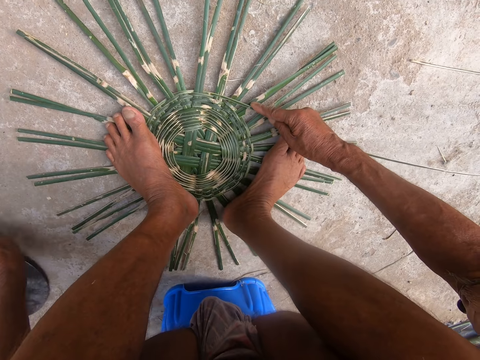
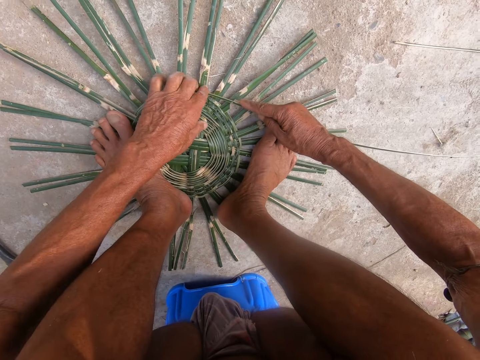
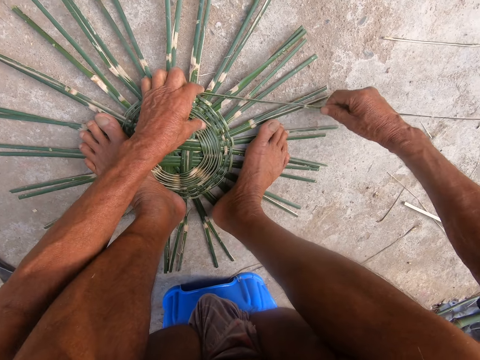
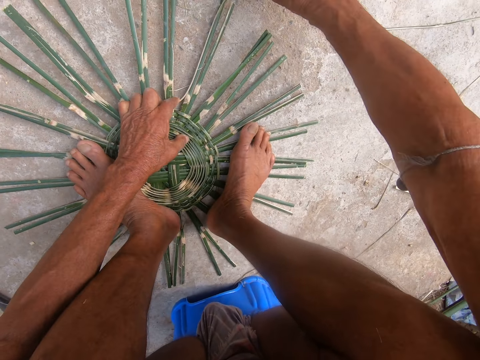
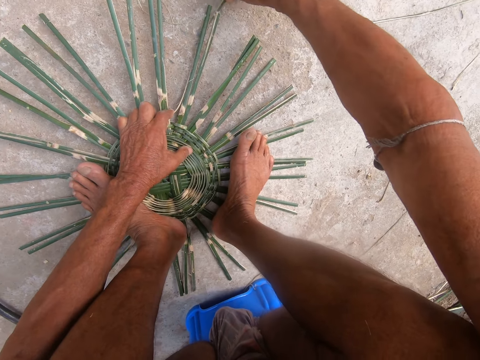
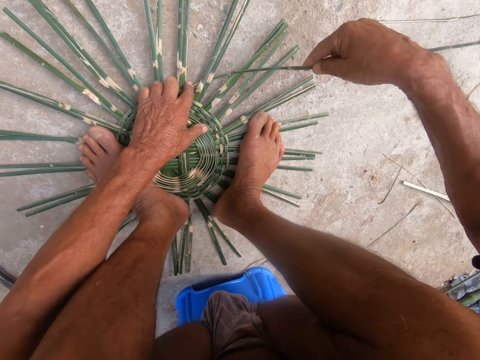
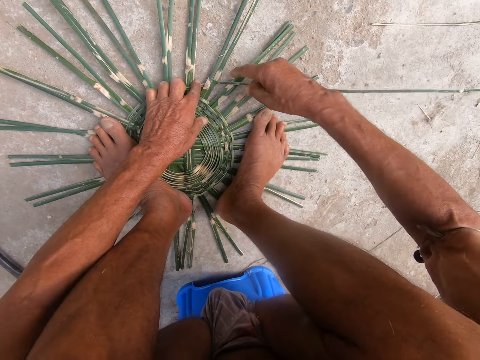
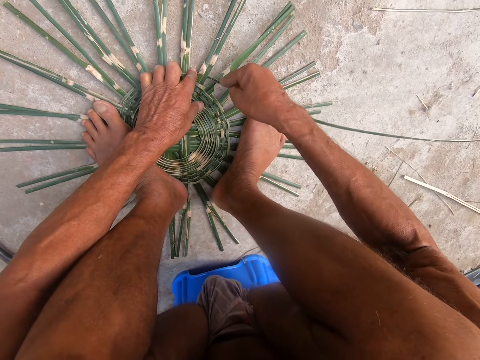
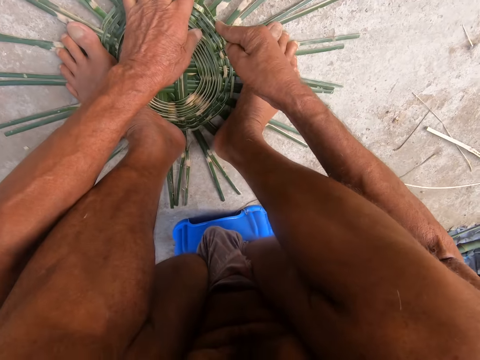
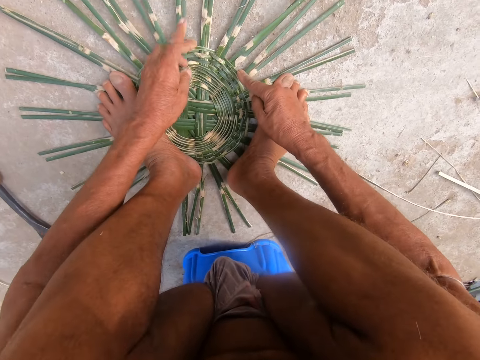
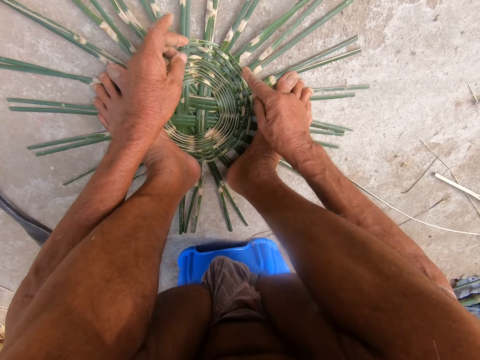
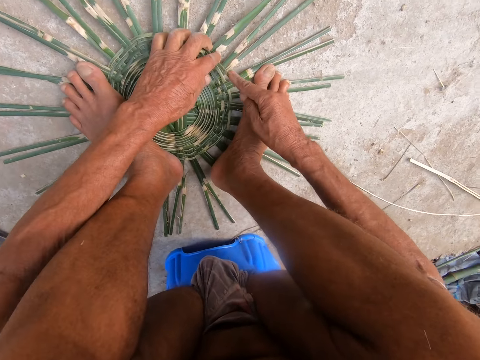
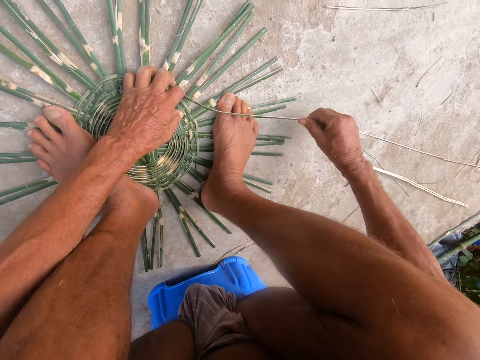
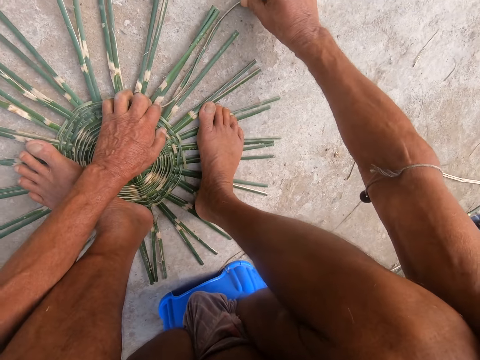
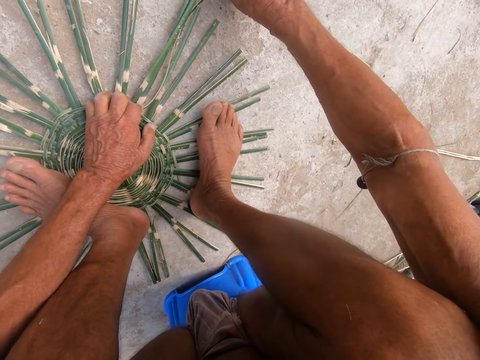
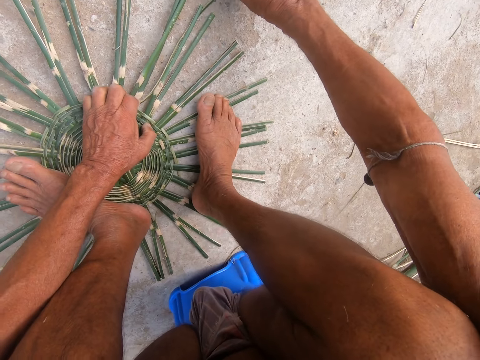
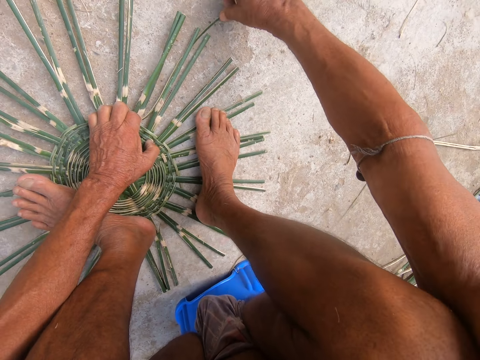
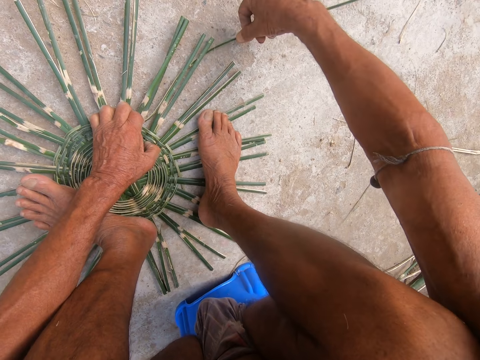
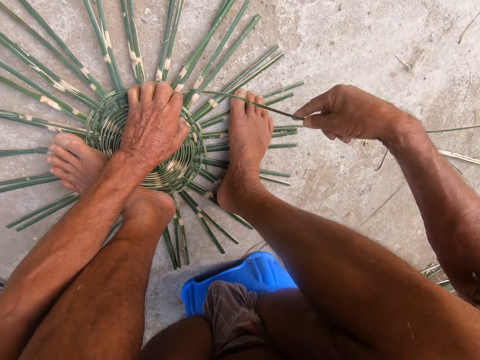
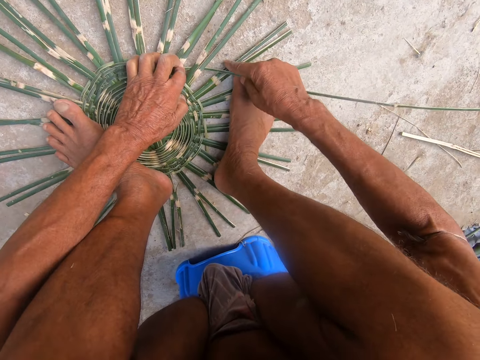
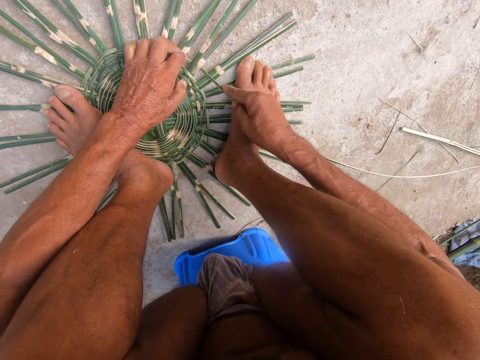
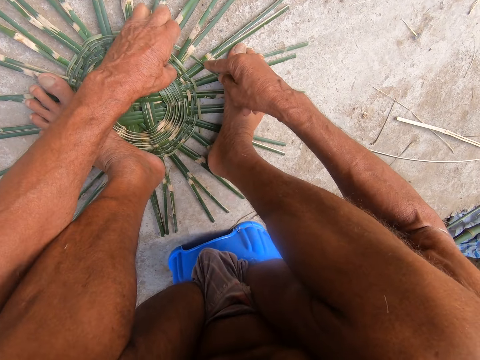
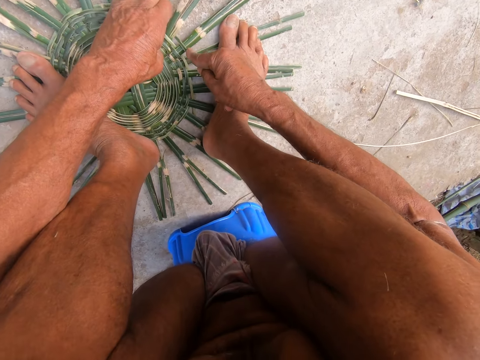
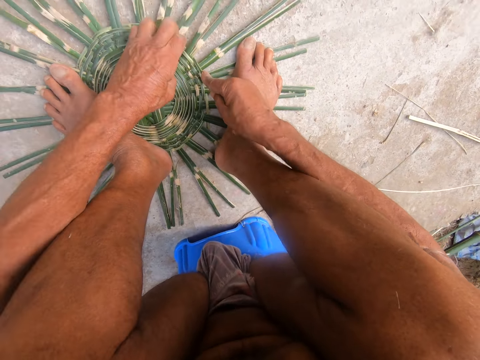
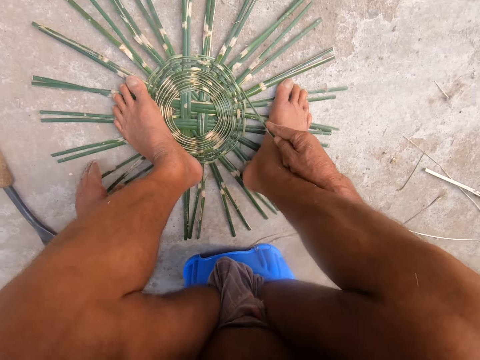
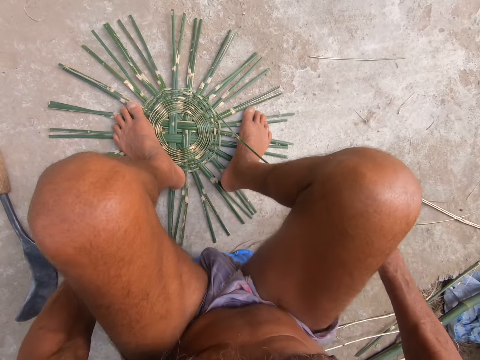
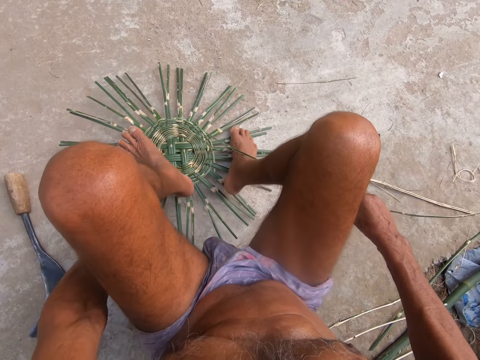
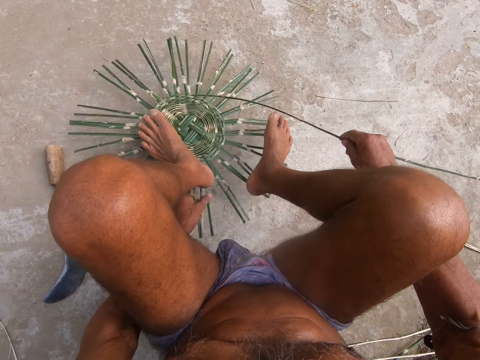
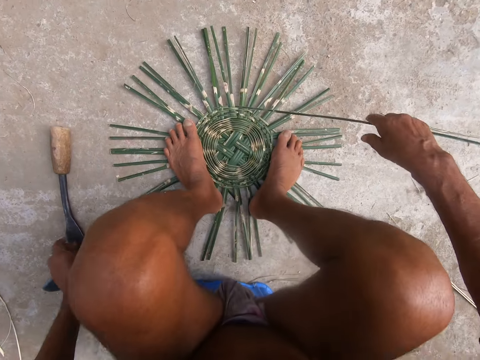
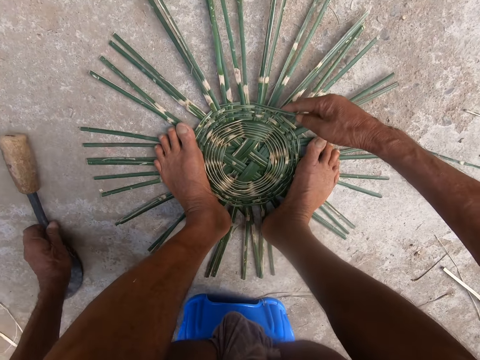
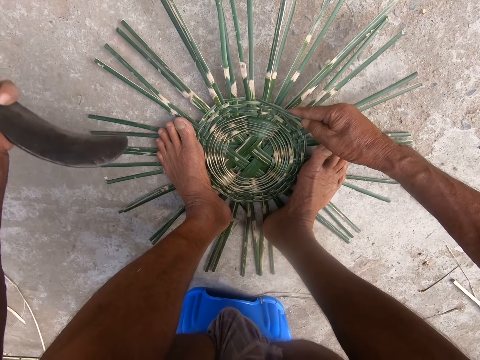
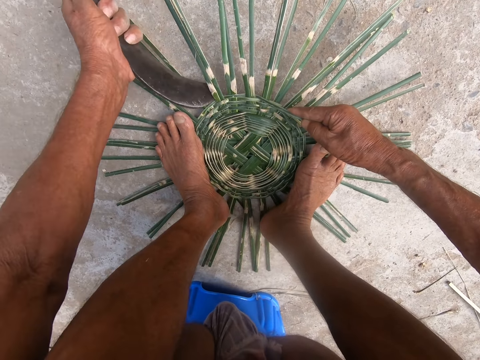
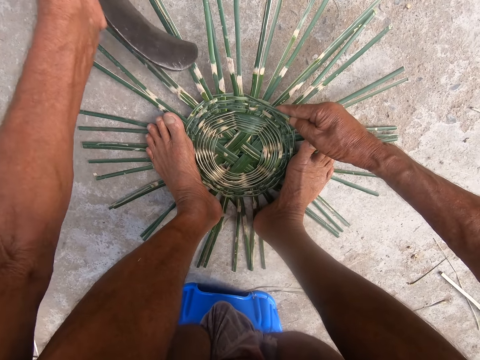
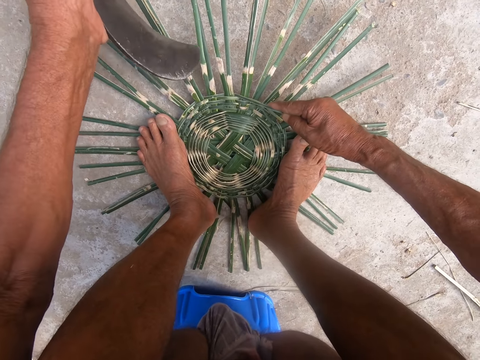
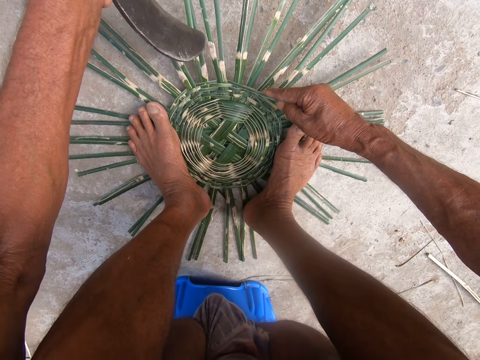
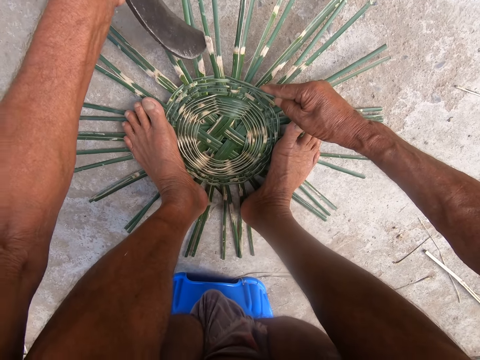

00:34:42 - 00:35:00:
The camera wearer drops the scraper on the ground with his left hand. He weaves the basket with the bamboo strip in both hands. He turns the basket on the ground with both hands. He picks up the scraper from the ground with his left hand. He hits the basket with the scraper in his left hand. He cuts sisal.

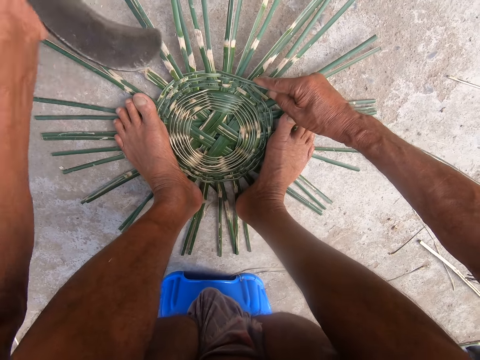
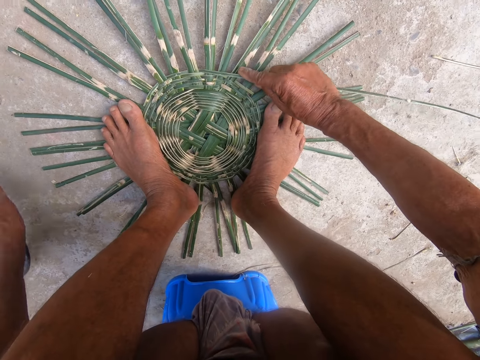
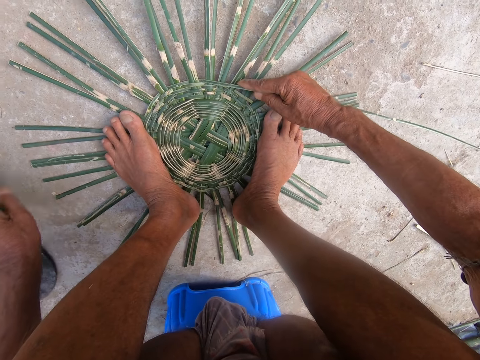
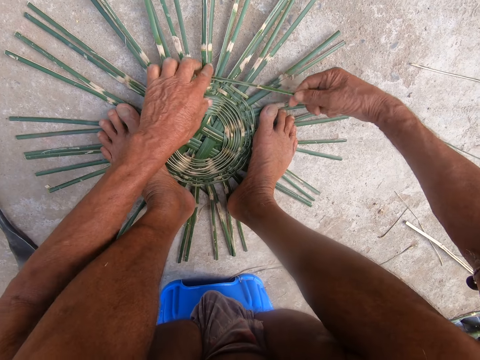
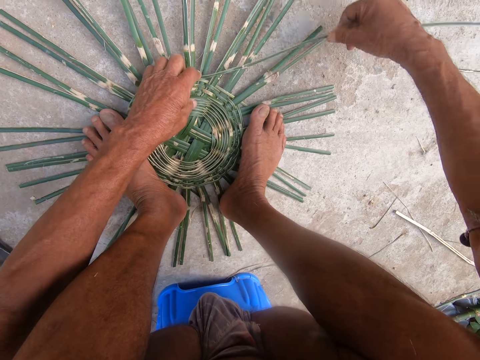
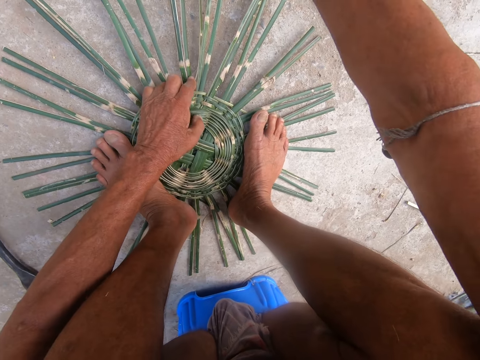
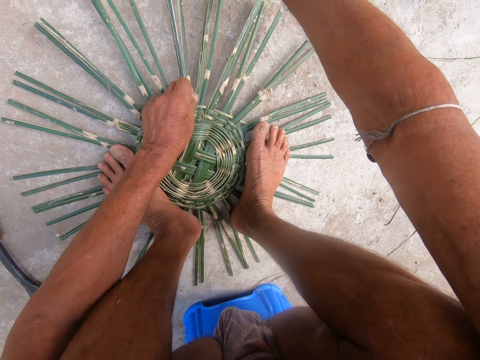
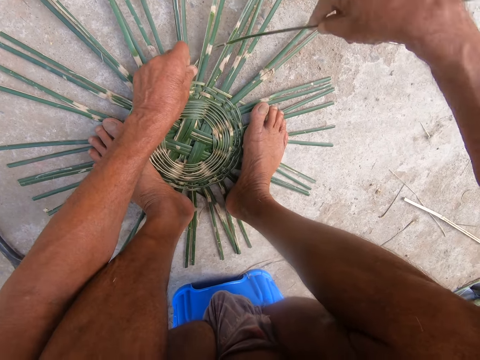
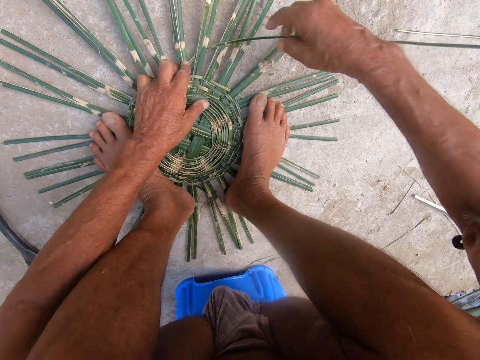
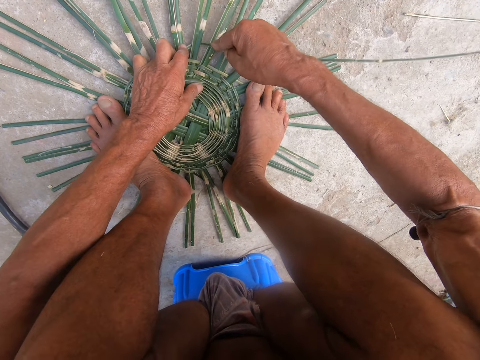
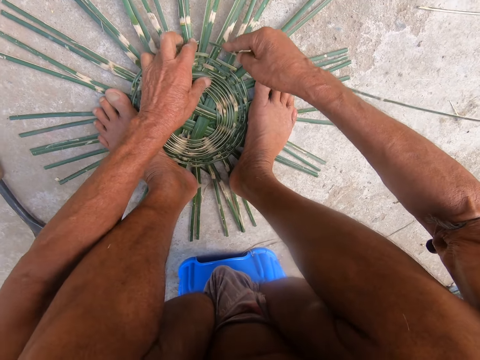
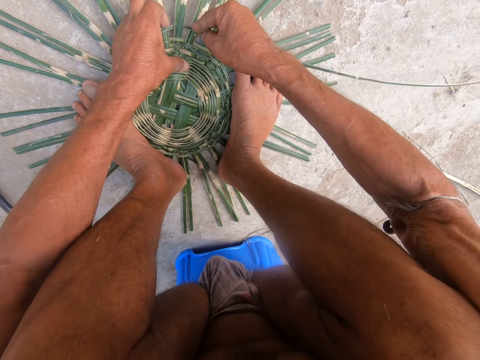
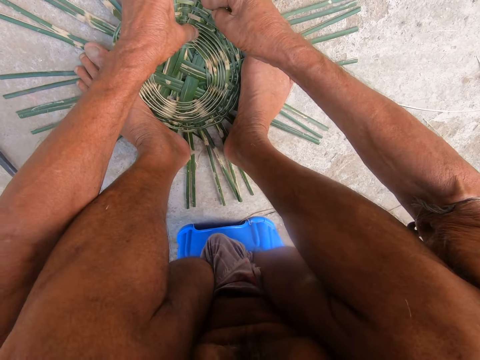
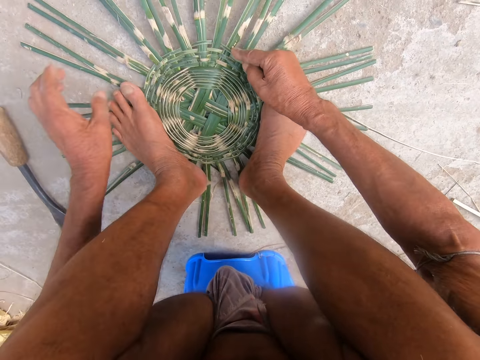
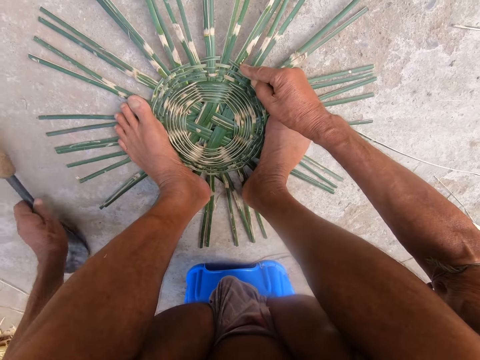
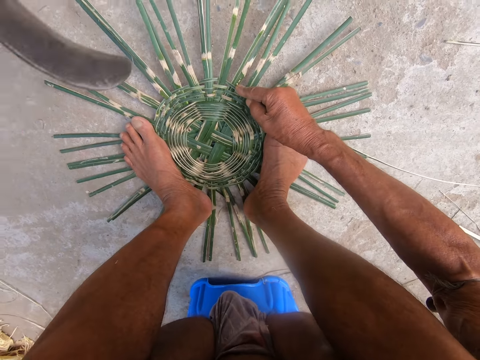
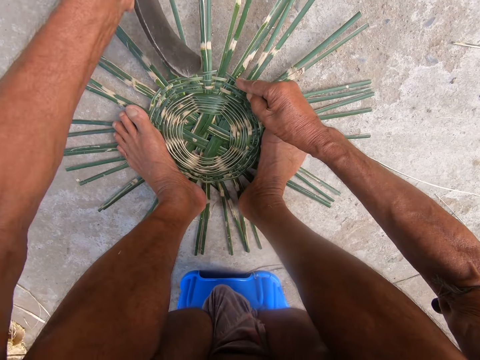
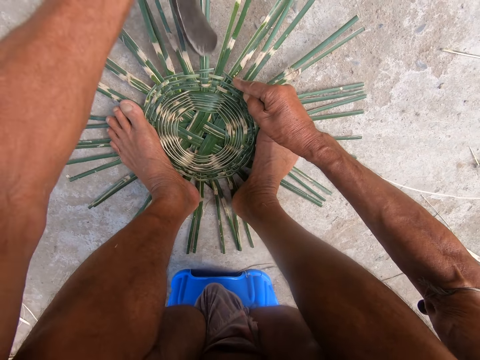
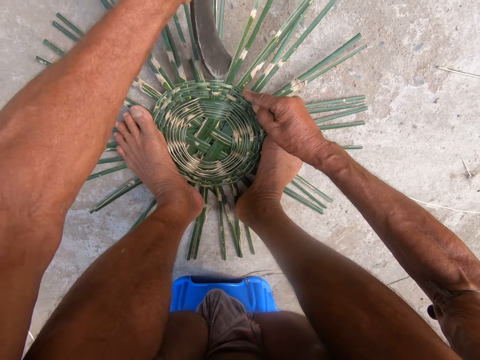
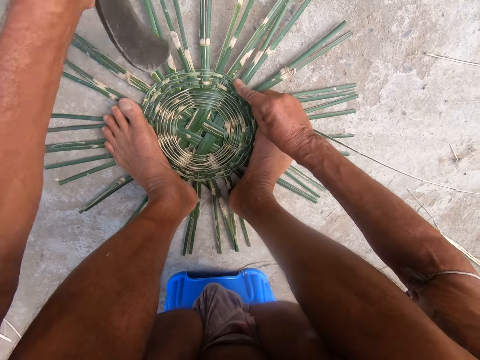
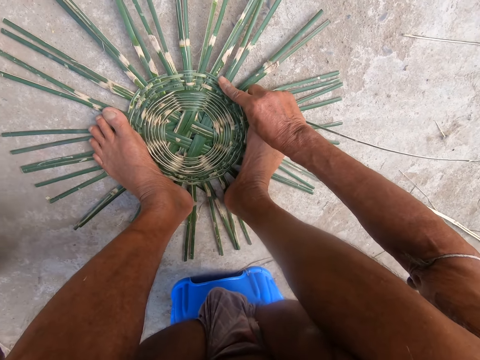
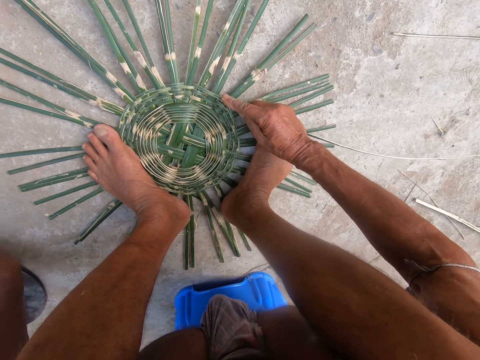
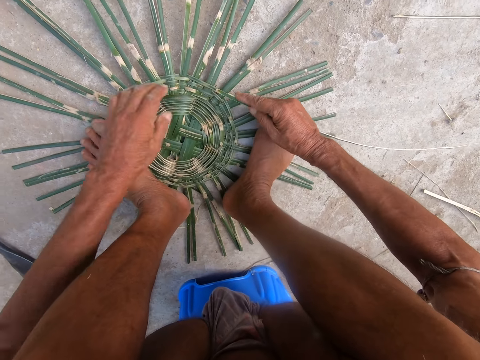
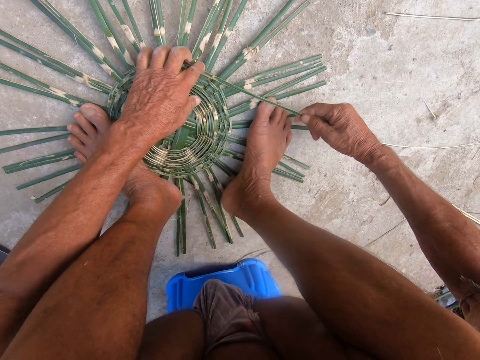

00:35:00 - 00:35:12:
The camera wearer drops the scraper on the ground with his left hand. He weaves the basket with the bamboo strip in both hands. He picks up the scraper from the ground with his left hand. He hits the basket with the scraper in his left hand. He cuts sisal. He drops the scraper on the ground with his left hand.
